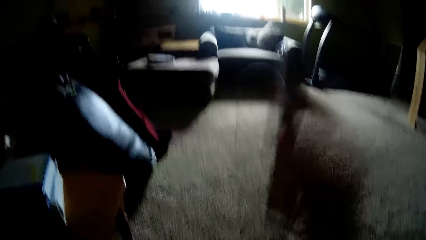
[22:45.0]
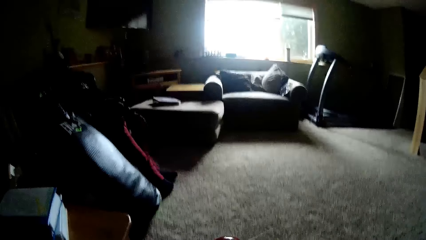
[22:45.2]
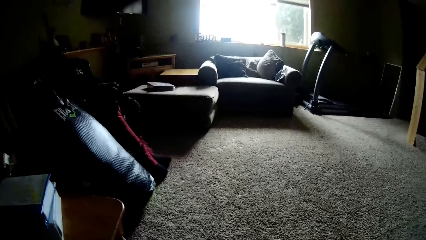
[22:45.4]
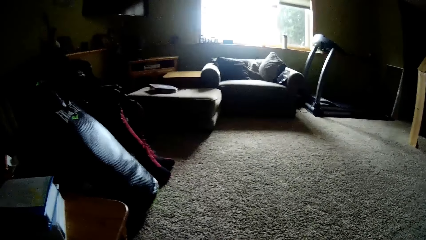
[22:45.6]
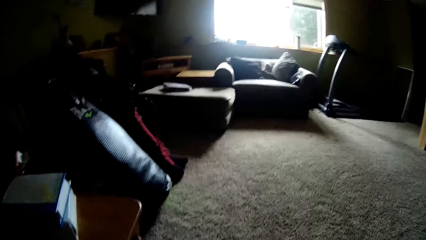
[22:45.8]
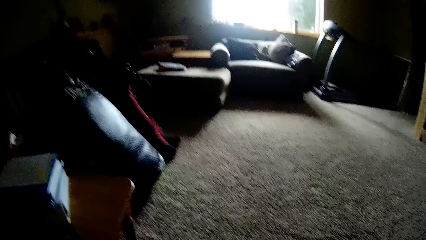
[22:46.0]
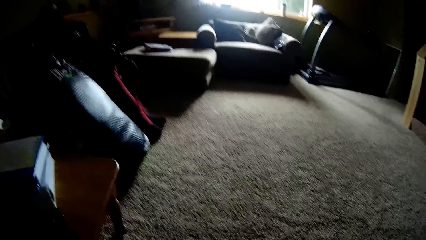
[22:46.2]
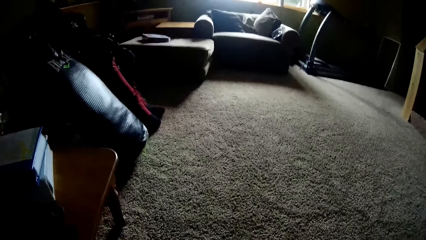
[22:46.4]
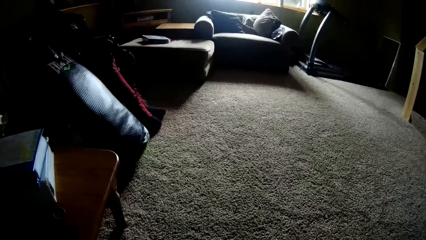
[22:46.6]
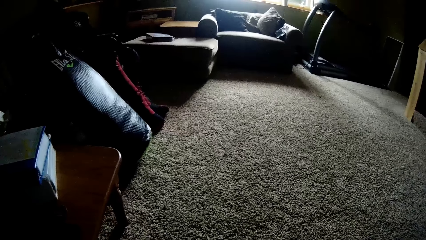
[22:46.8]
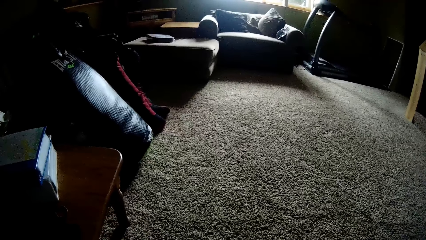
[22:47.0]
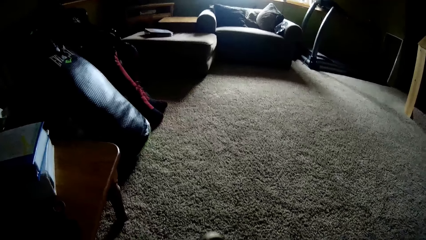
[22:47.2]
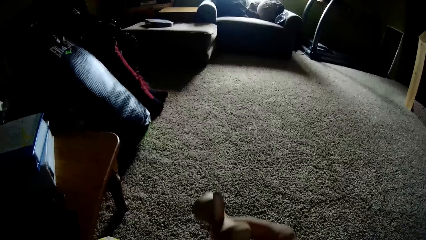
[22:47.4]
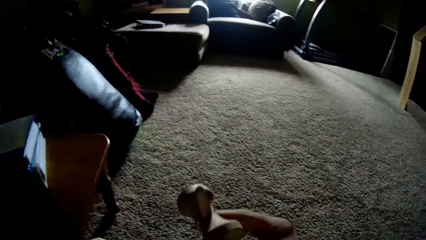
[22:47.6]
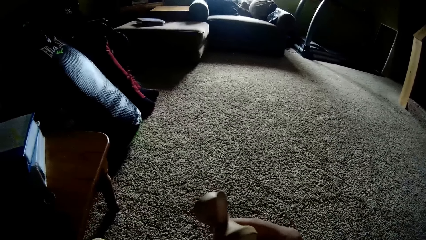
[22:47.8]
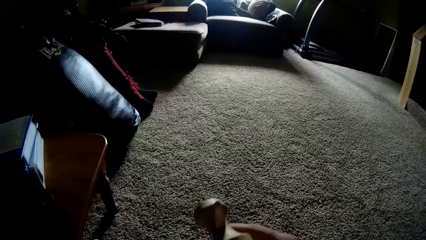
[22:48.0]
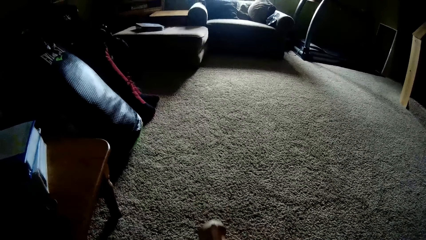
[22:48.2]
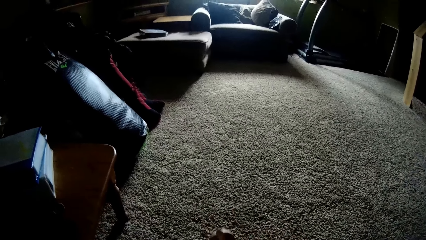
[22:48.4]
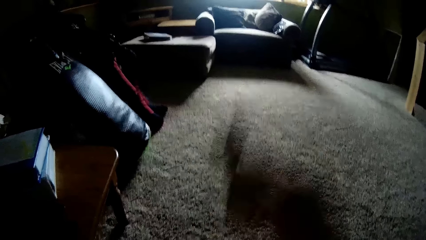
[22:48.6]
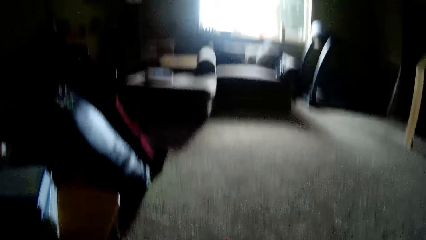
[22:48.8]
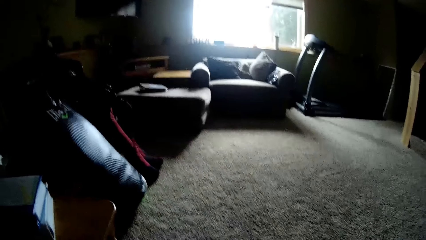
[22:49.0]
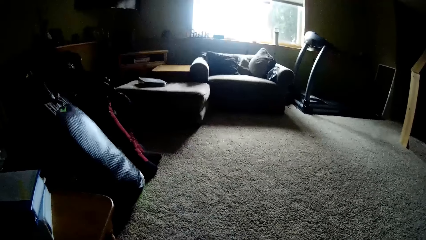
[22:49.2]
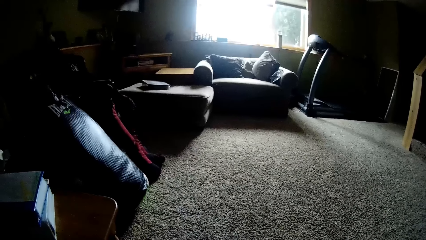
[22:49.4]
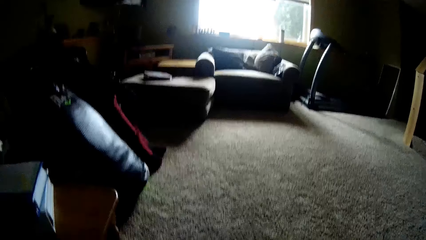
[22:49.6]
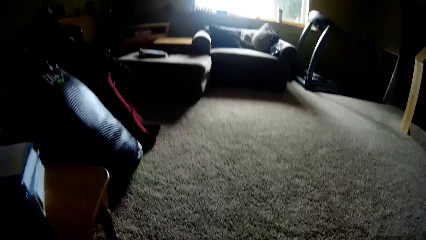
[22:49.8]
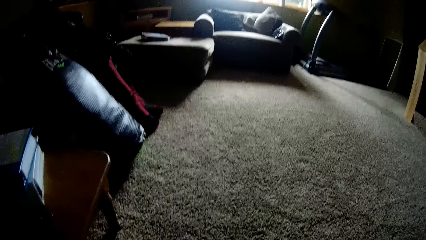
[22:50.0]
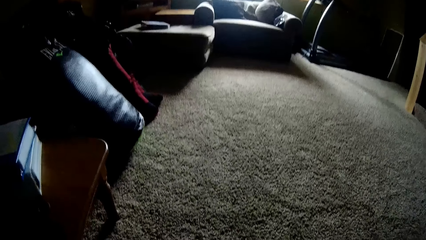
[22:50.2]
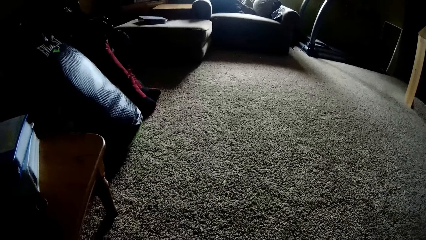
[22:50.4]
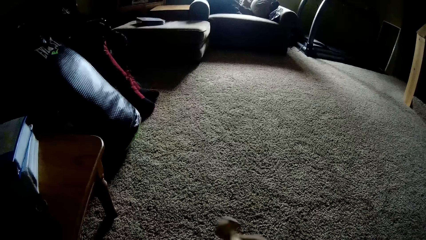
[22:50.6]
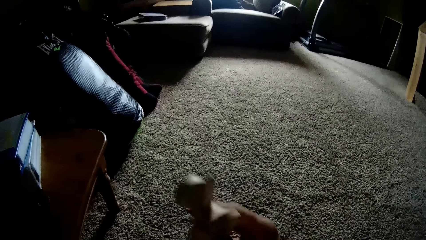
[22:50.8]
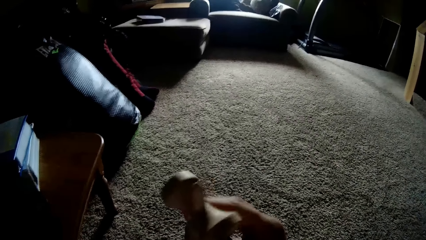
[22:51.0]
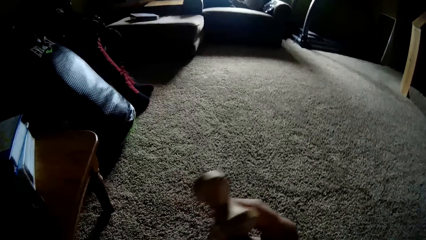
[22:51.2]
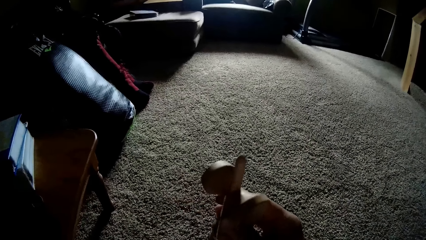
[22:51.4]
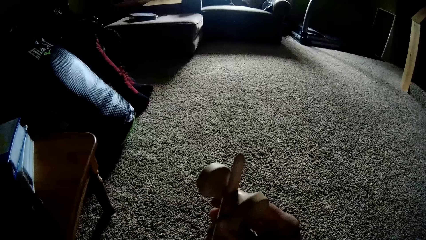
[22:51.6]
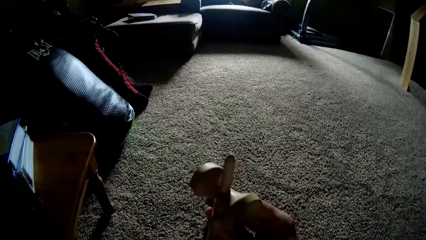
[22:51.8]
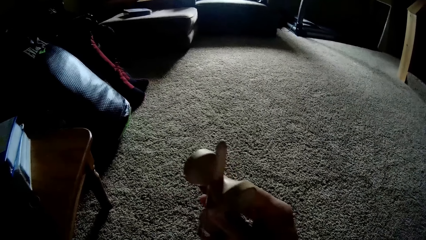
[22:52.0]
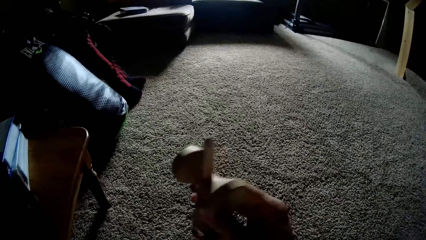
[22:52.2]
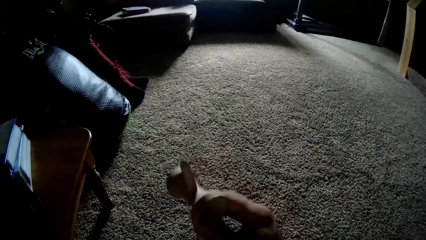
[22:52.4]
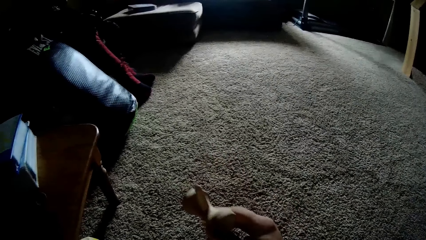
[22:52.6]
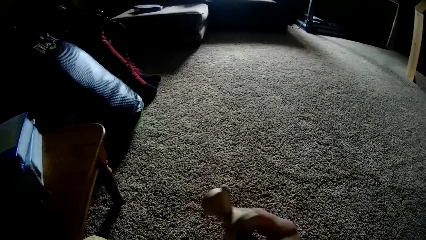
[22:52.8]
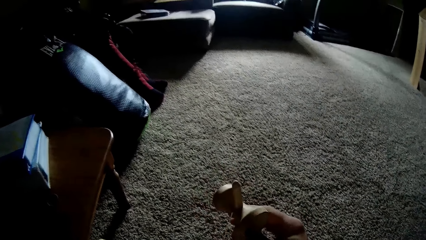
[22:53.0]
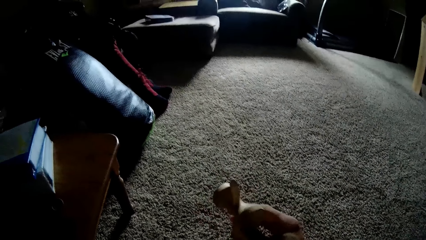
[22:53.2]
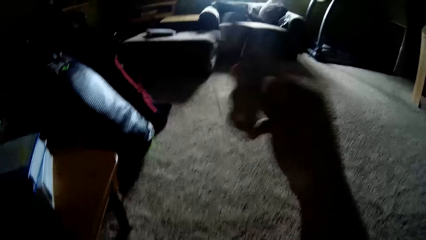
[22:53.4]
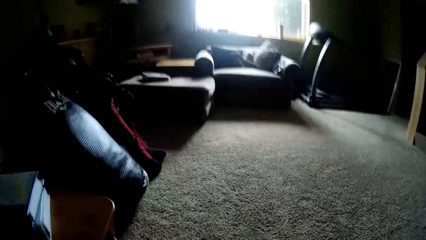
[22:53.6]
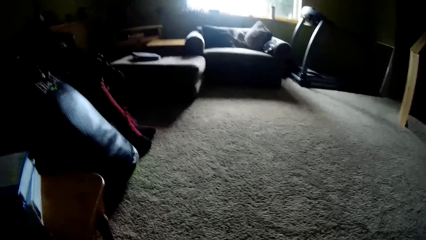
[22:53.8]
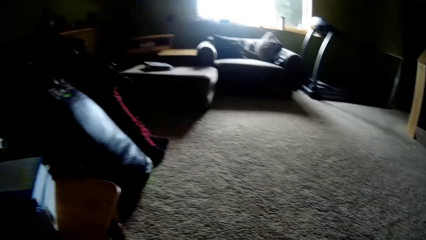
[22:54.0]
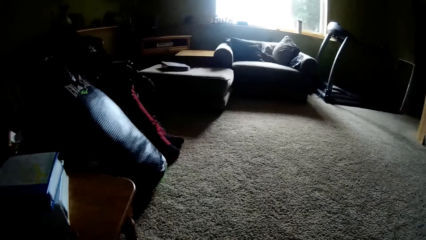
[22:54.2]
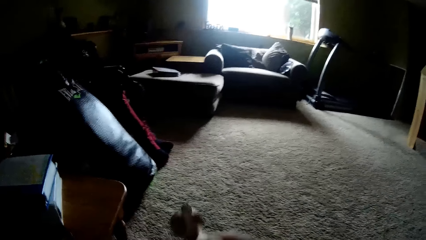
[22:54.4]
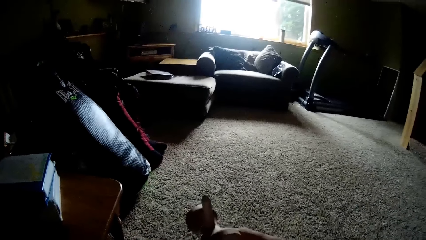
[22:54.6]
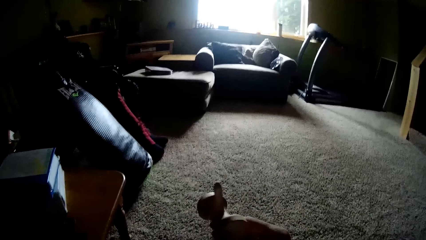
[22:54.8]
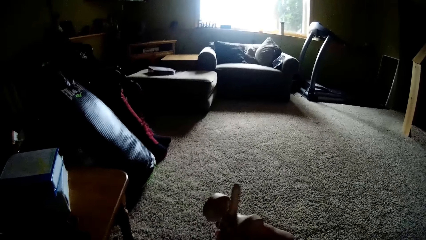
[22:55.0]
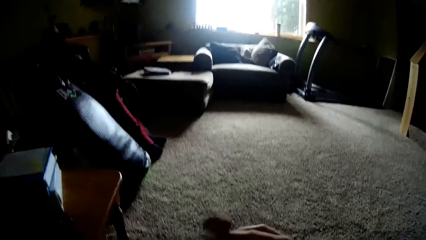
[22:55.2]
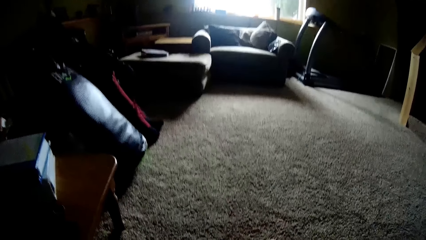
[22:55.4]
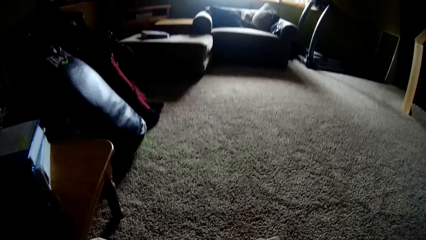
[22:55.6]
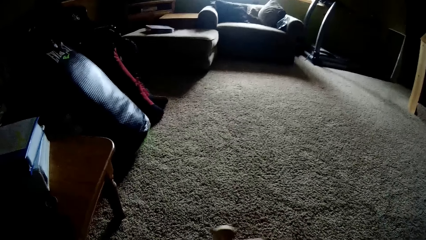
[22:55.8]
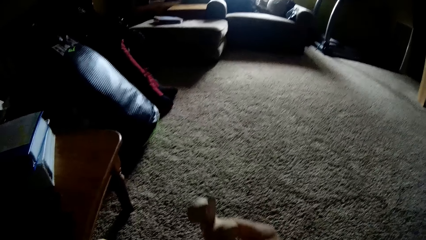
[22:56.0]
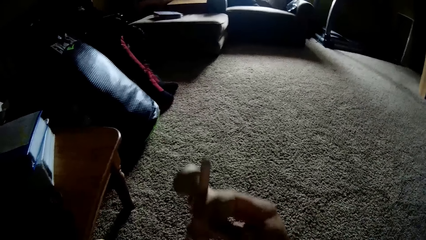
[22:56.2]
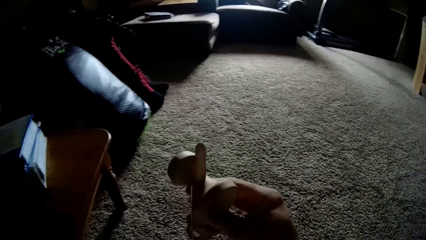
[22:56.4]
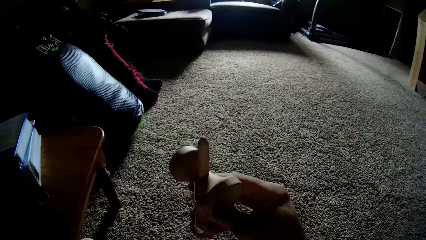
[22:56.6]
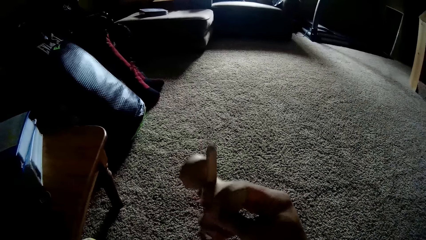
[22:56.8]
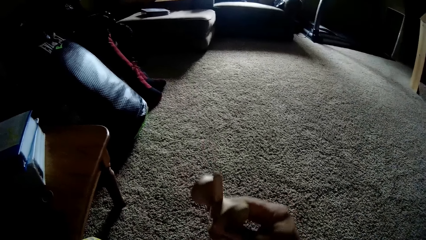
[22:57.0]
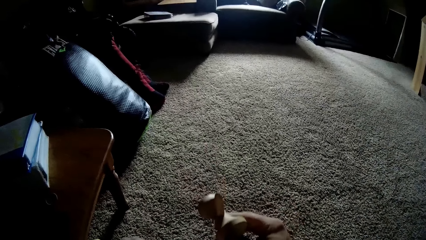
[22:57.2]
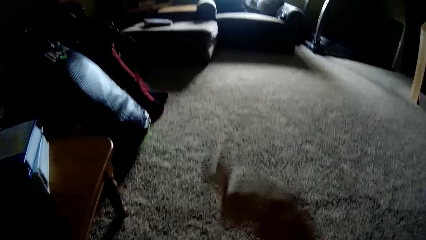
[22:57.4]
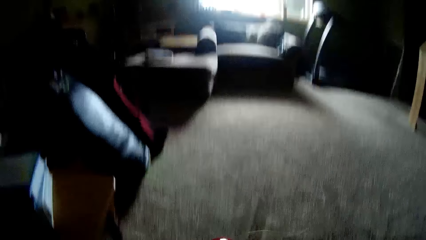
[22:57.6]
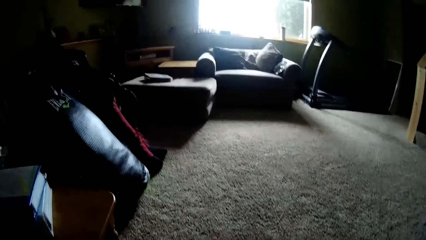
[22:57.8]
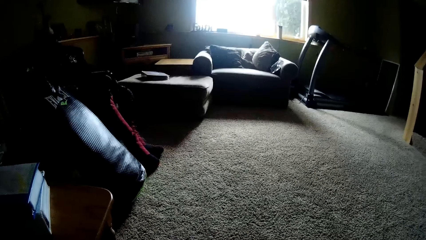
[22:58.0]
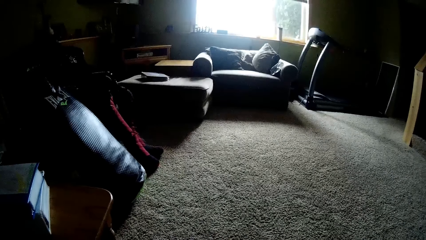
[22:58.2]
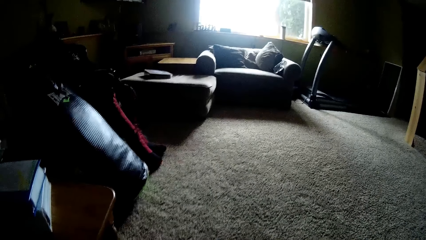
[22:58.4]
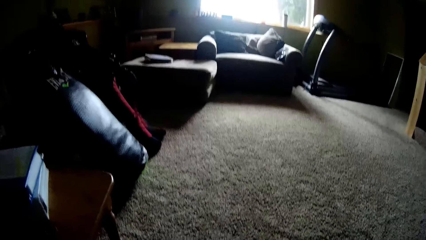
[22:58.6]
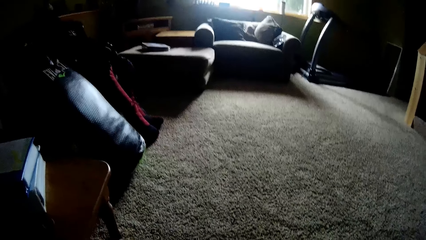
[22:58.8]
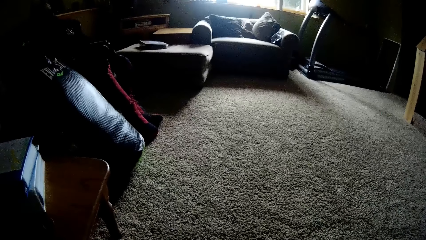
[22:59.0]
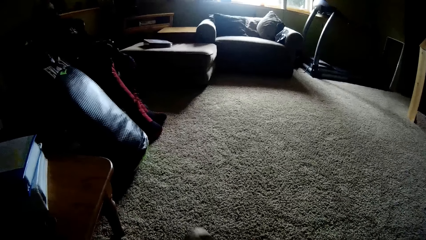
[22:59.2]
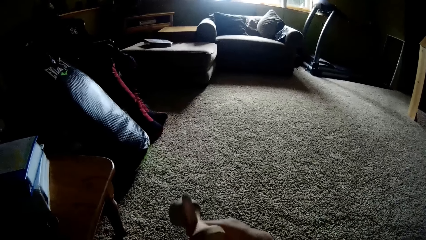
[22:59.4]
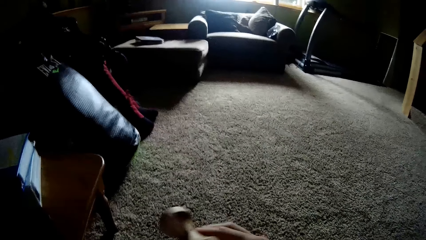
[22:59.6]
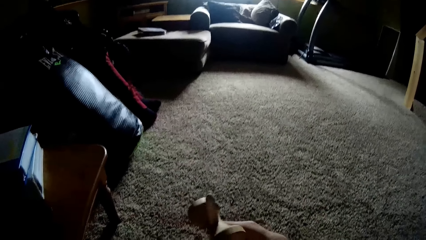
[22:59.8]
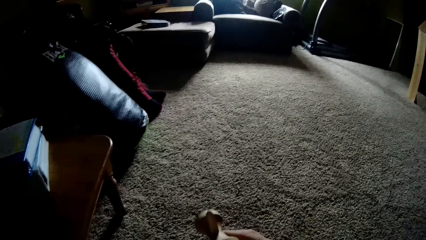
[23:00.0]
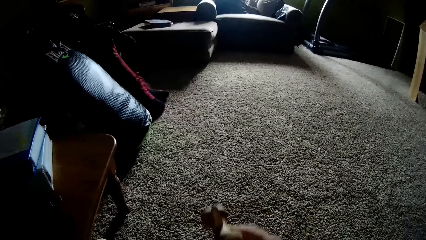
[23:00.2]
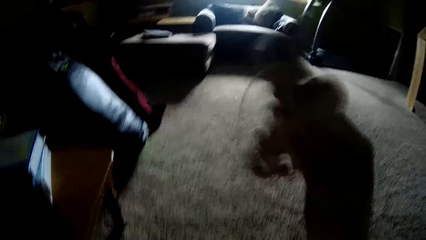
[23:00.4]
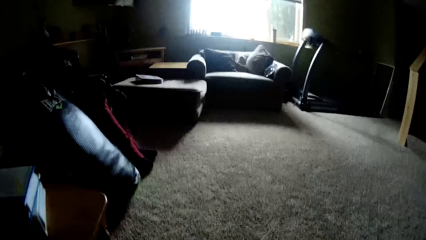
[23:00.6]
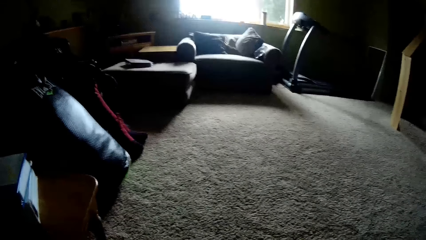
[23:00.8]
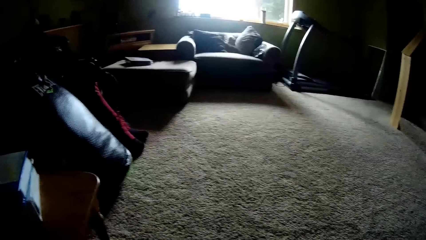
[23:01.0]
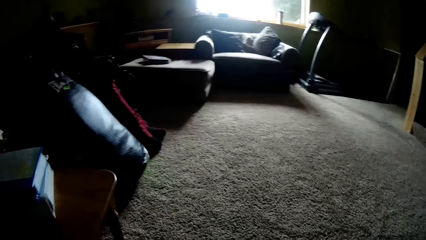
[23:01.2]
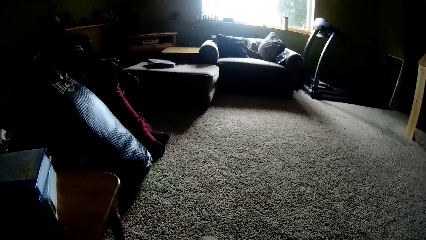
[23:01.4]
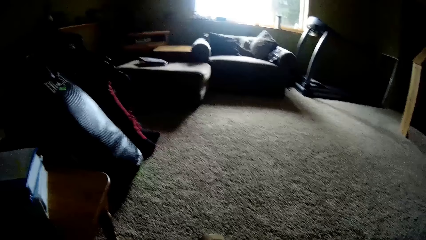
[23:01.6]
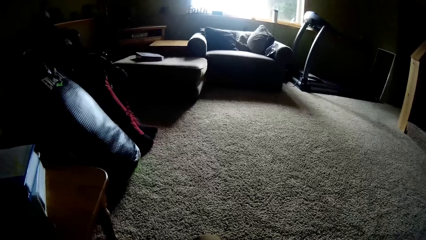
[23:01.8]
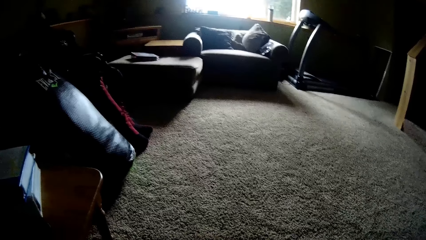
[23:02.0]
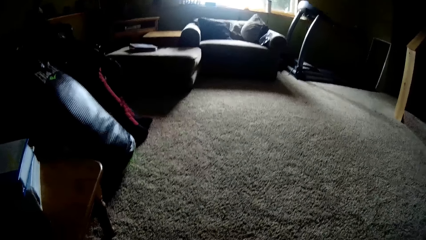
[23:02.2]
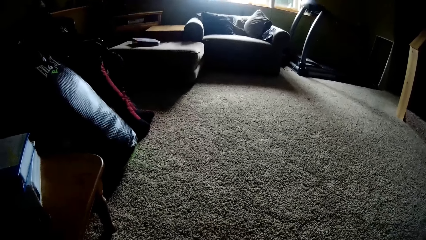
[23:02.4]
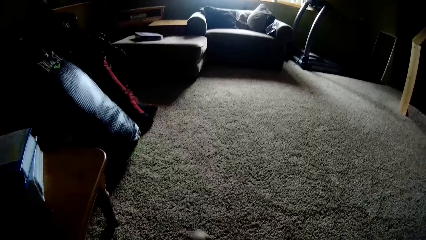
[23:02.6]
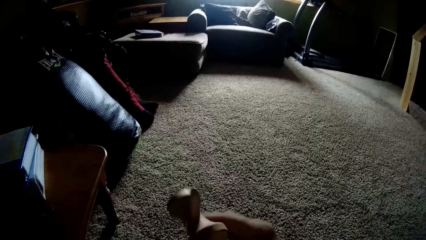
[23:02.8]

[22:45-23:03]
The camera wearer looks around. They look at the toy. They move the hand. They do something. They look at the toy. They move the hand. They do something. They look at the toy. They lift the hand. They look at the toy. They move the hand. They do something. They move the hand. They do something.
